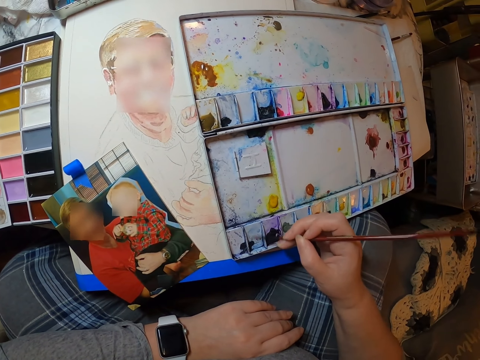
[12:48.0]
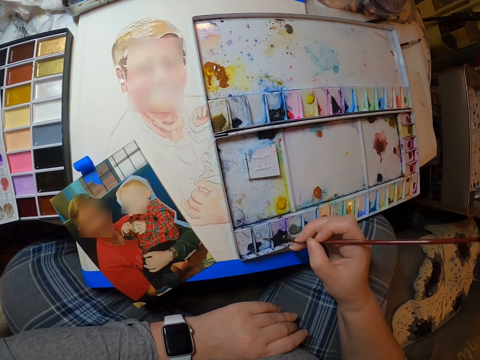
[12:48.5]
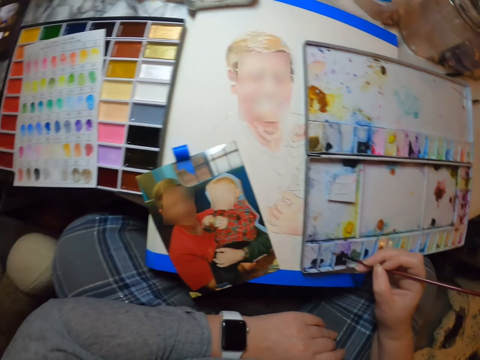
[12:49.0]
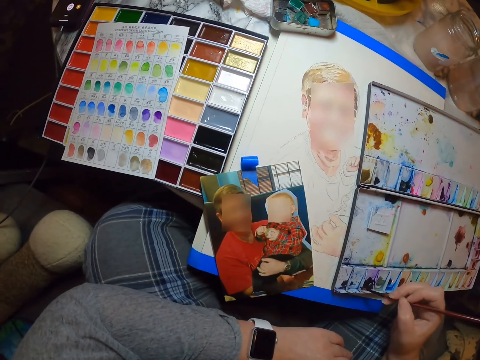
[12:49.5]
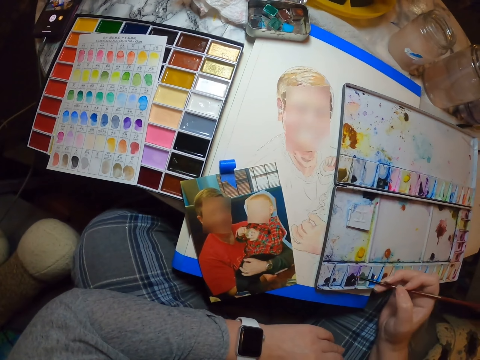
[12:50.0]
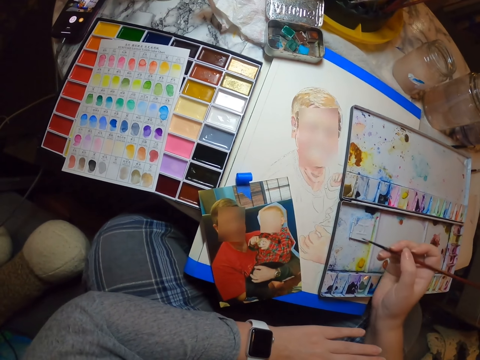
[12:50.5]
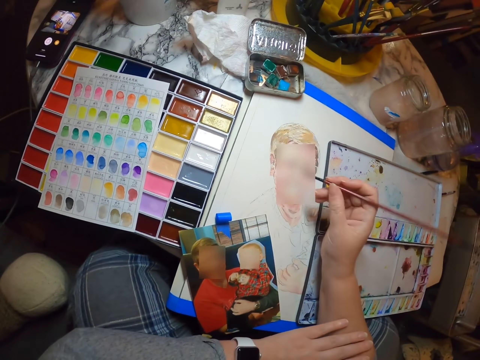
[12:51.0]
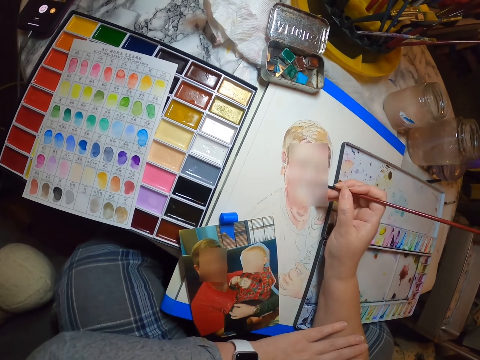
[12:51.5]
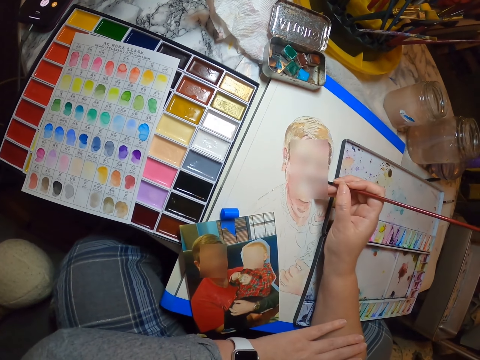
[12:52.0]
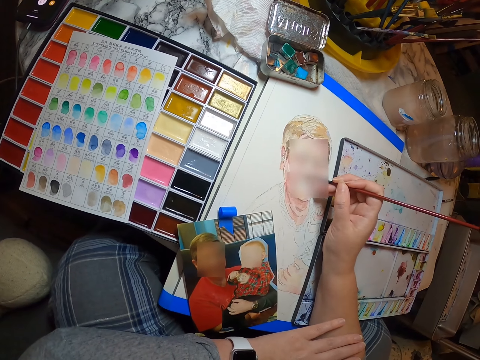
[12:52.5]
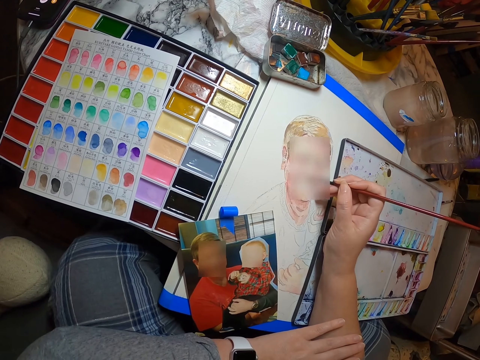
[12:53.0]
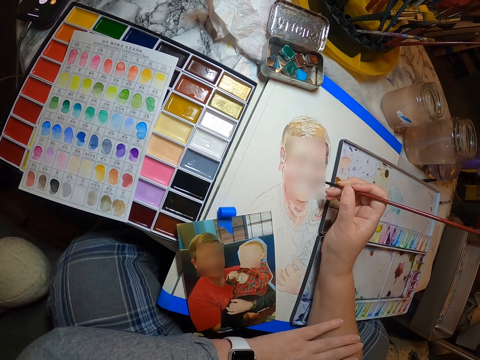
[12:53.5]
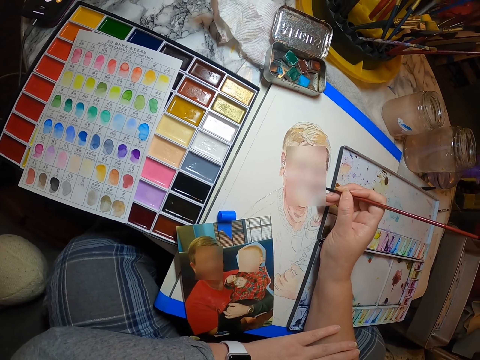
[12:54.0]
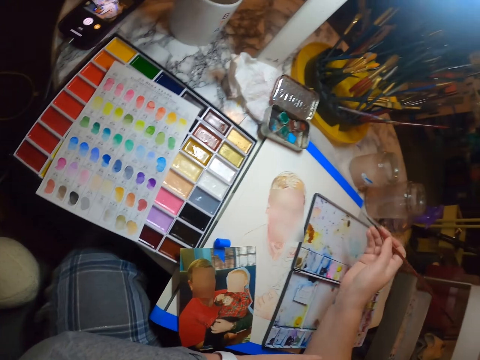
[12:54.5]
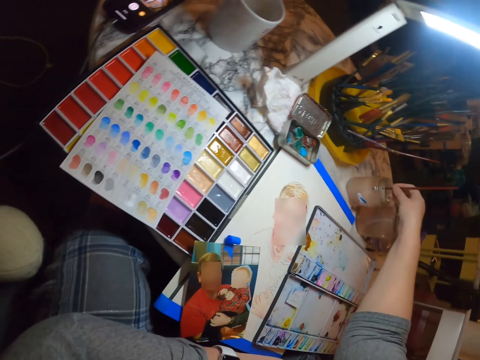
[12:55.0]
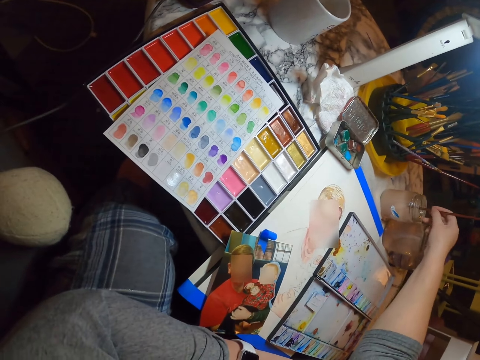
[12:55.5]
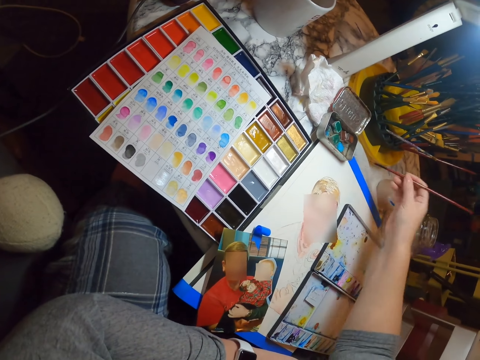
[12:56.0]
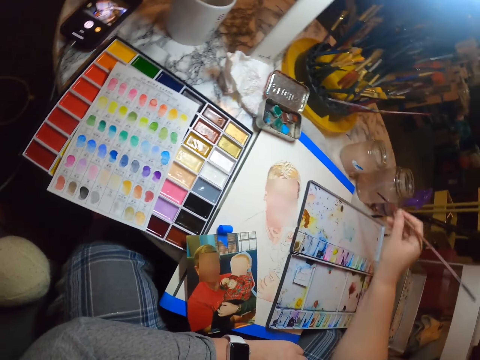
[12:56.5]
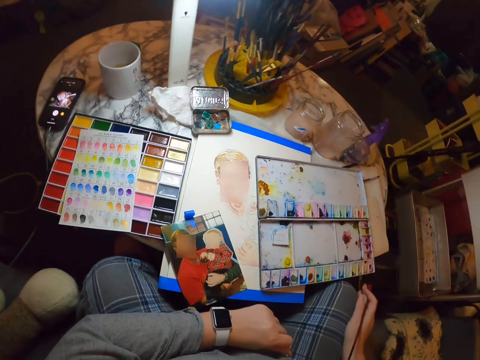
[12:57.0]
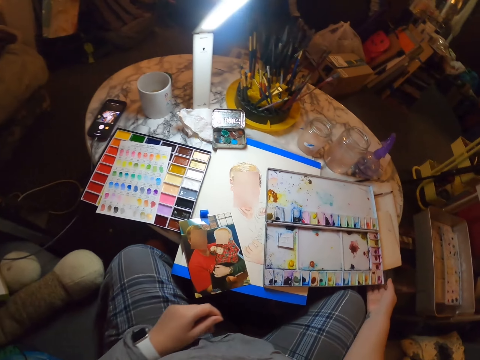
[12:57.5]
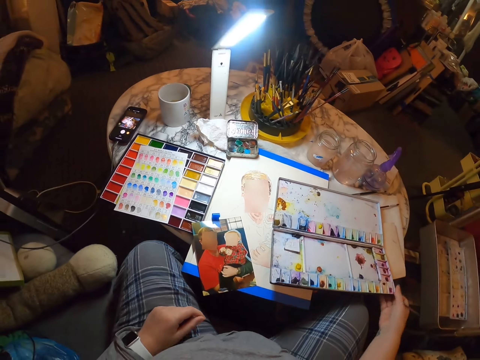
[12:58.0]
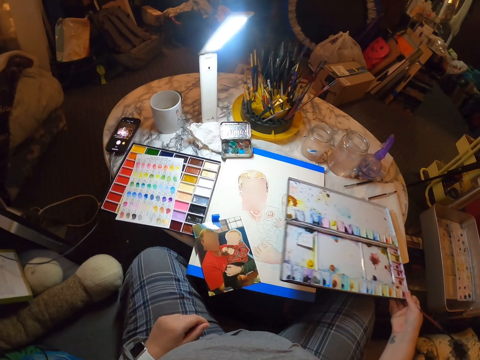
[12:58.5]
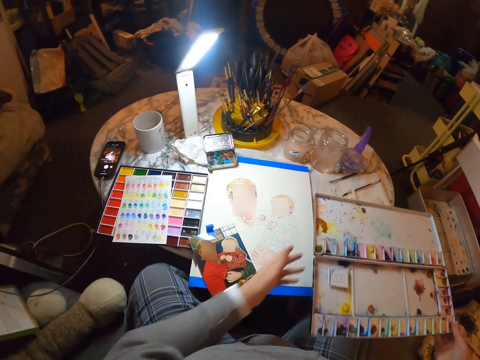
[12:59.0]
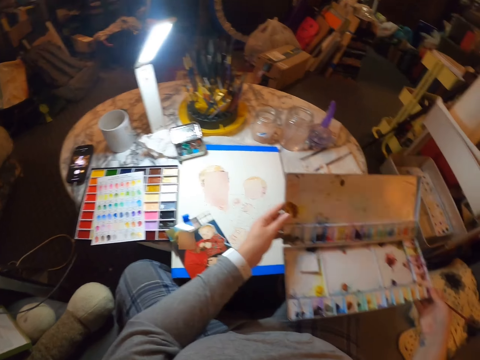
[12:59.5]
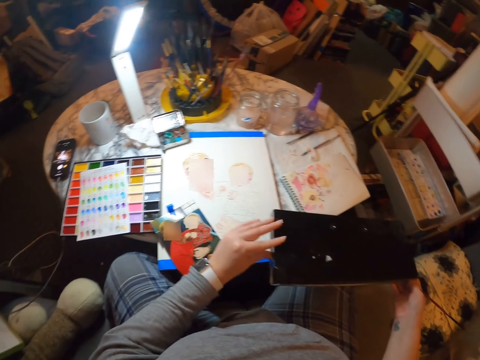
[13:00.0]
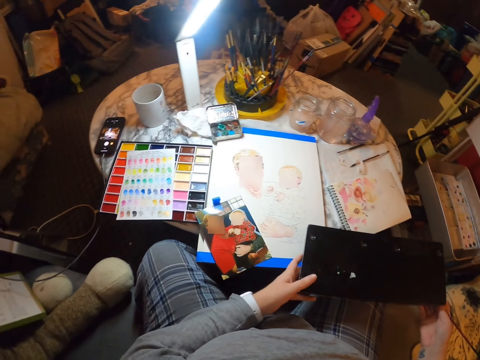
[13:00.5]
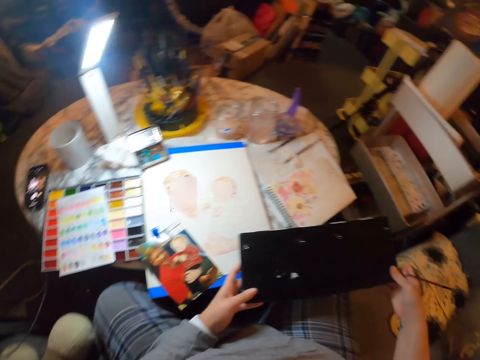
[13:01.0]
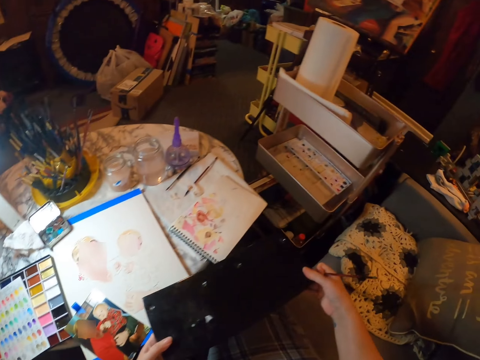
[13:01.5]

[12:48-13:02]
The camera wearer paints with the paint brush. They scoop the color with the painting brush. They dip the paint brush in water. They rub the paint brush on the paper. They move the hand. They pick up the paint container. They close the paint container. They hold the paint container.

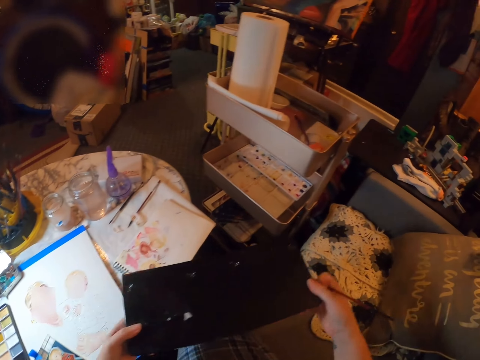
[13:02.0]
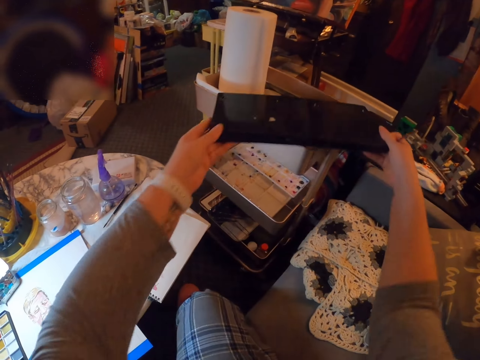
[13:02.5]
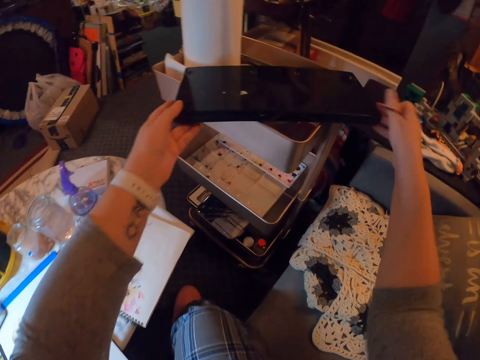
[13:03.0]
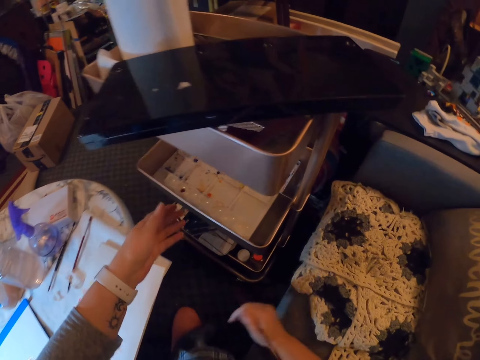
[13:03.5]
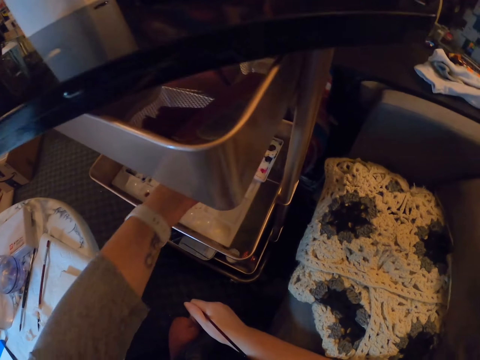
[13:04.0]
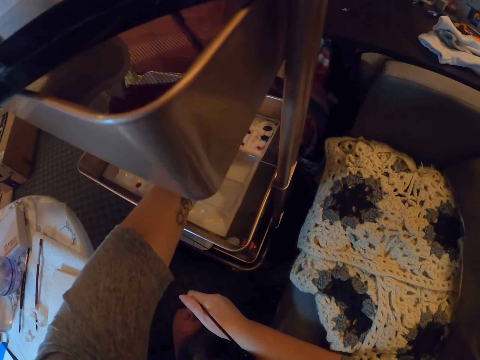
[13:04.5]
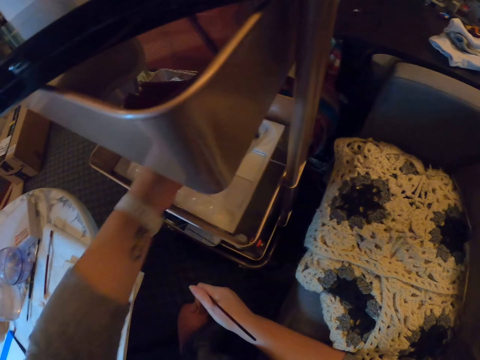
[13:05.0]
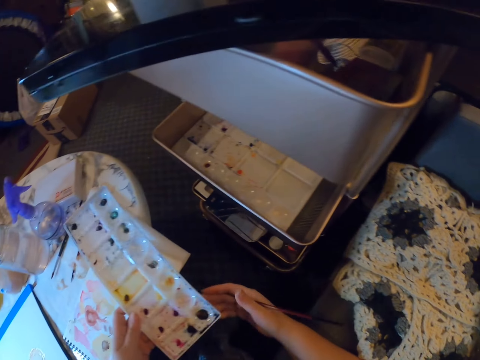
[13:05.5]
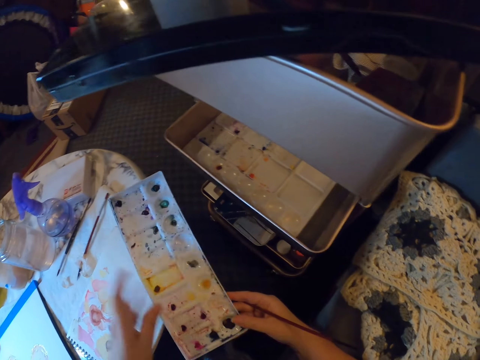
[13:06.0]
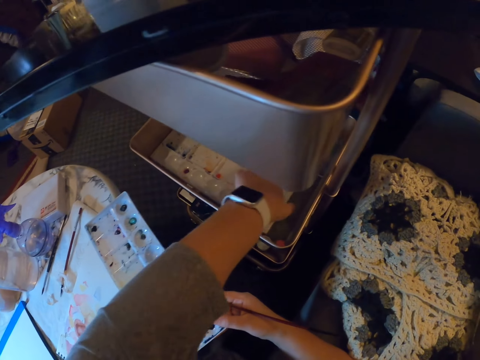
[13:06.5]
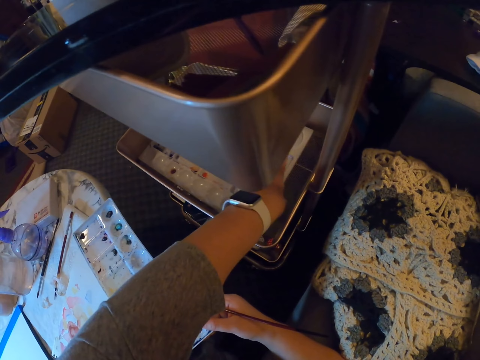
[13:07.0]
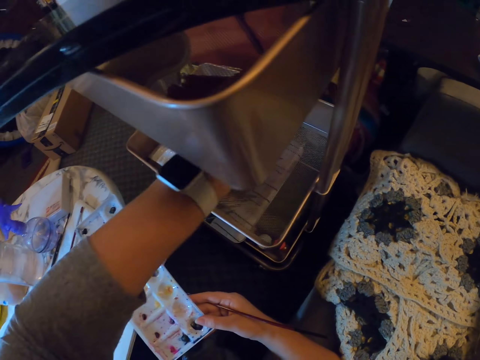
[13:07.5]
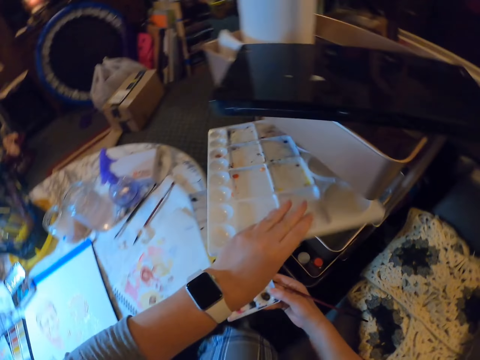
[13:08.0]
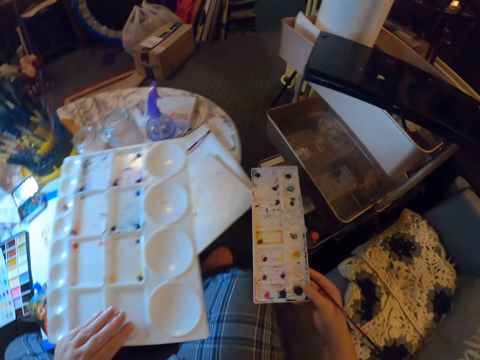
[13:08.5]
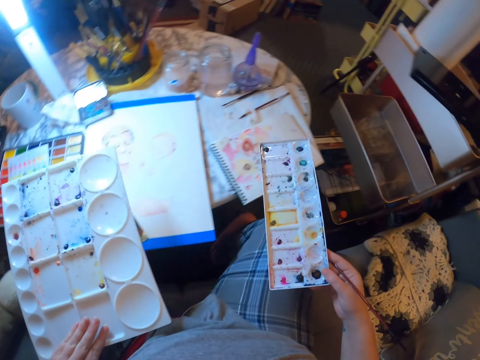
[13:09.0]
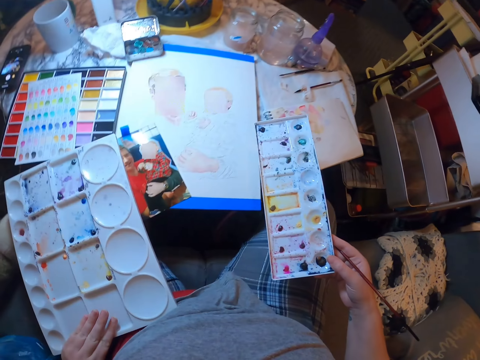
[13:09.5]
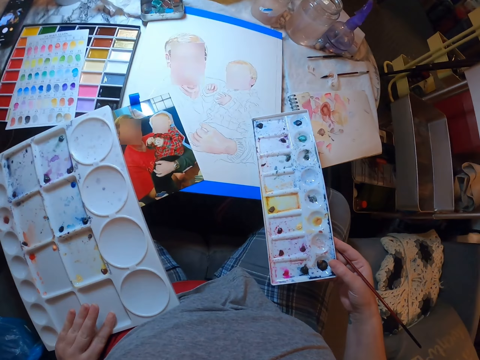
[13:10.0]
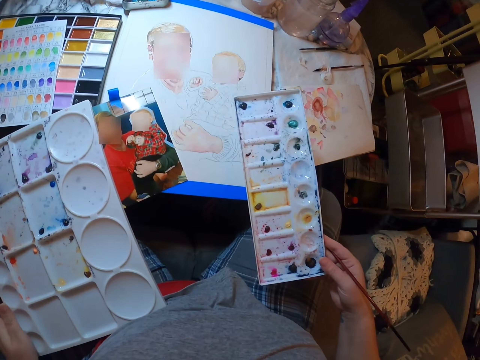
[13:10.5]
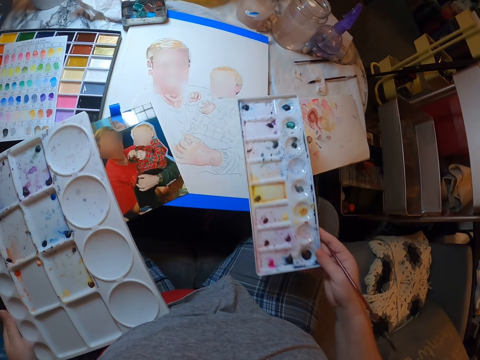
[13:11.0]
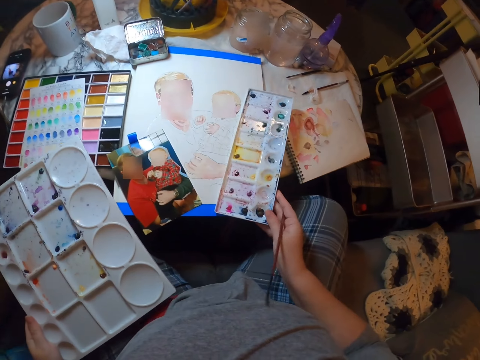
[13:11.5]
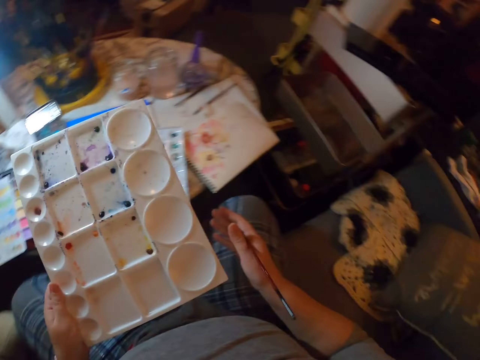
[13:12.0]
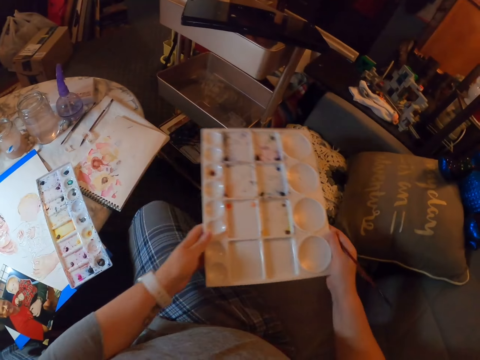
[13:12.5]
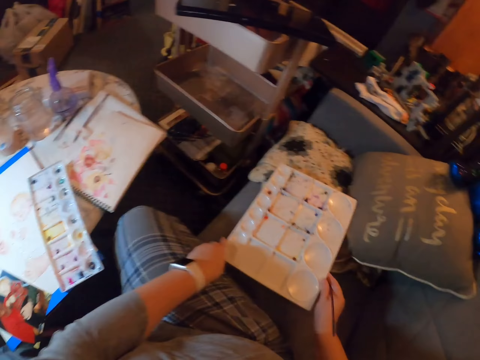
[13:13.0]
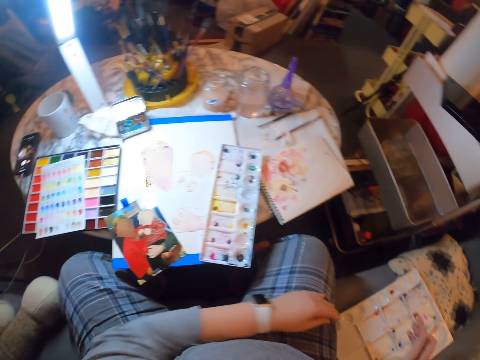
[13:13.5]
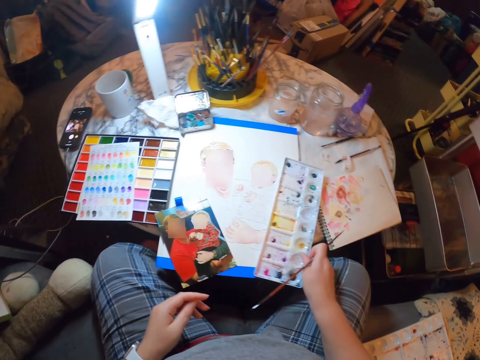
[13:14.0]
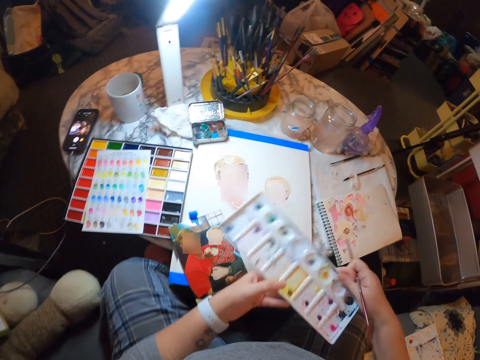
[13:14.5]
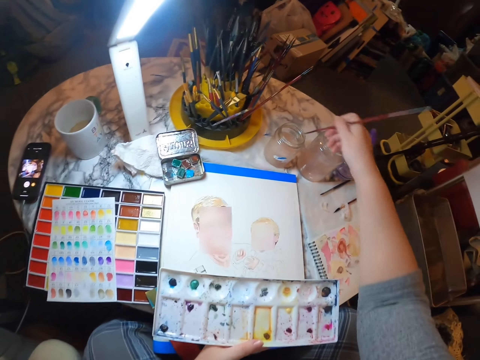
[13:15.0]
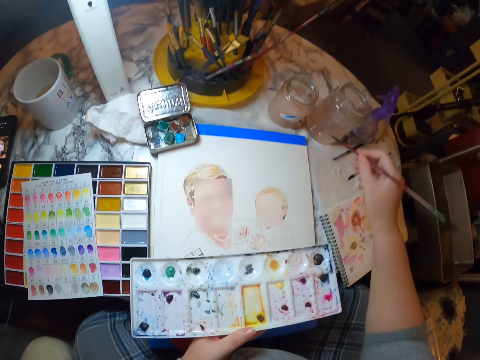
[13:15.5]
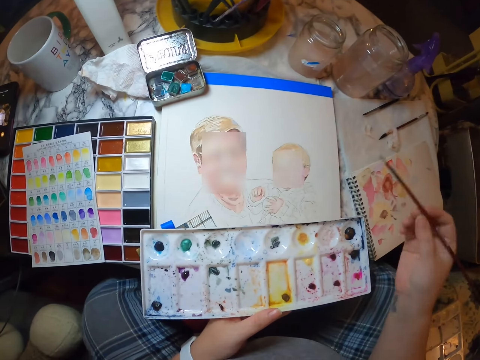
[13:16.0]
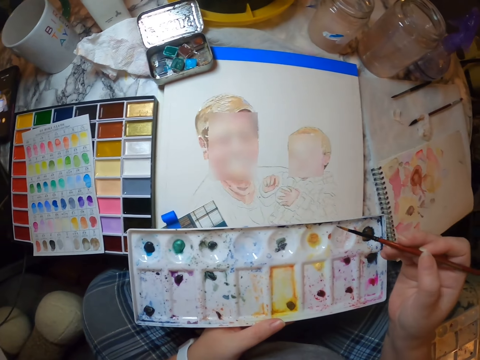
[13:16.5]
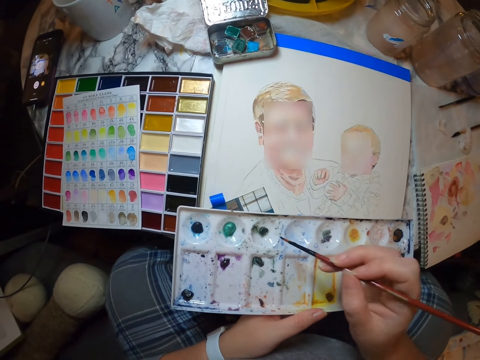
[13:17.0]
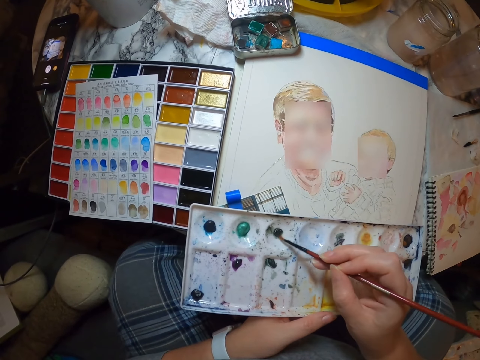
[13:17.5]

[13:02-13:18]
The camera wearer puts the paint bag or paint container on top of the tin. They pick up the paint container. They pass the paint container to the right hand. They pick up the paint container. They look at the paint containers. They put the paint container on the table. They stare at something. They hold the paint container. They put the paint container down on top of the chair. They pick up the paint container on top of the table. They pass the paint container to the left hand. They dip the paint brush in water. They rub the paint brush on the paper. They rub the paint brush on the paint.
